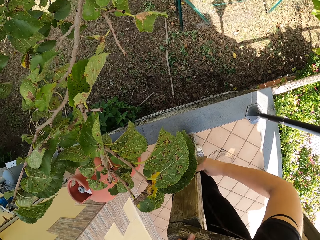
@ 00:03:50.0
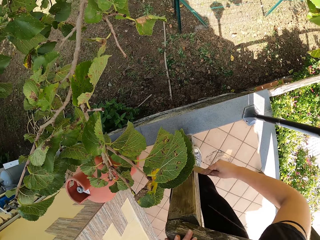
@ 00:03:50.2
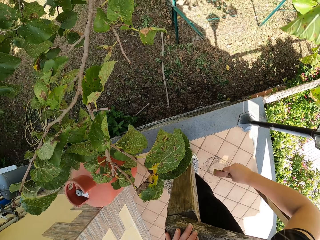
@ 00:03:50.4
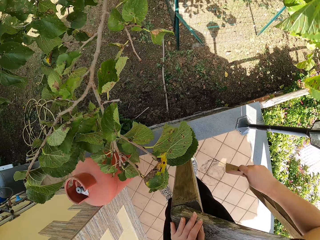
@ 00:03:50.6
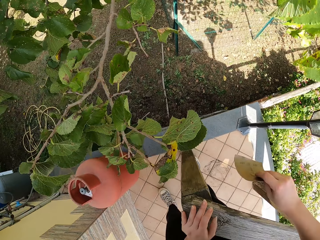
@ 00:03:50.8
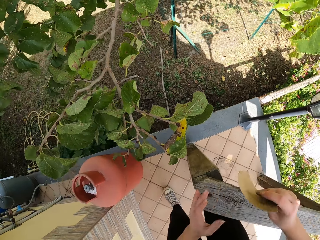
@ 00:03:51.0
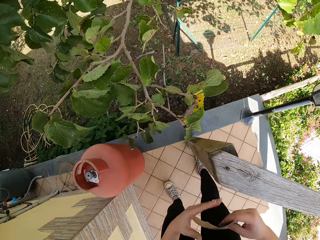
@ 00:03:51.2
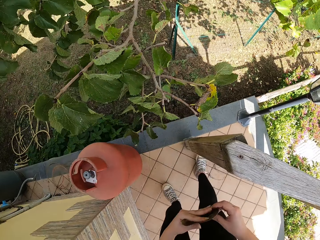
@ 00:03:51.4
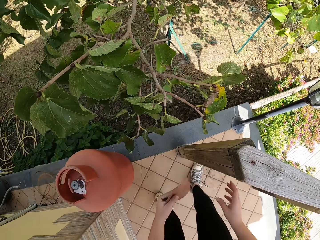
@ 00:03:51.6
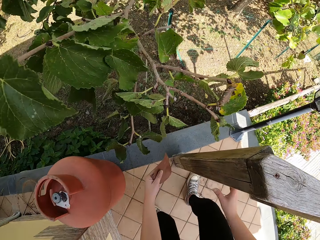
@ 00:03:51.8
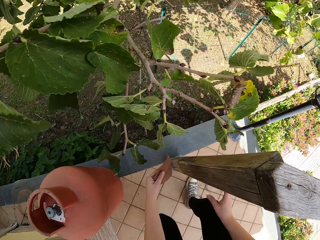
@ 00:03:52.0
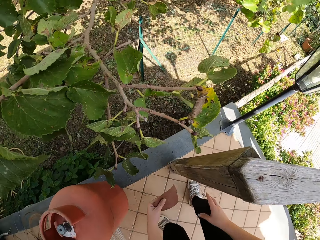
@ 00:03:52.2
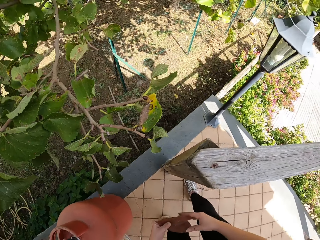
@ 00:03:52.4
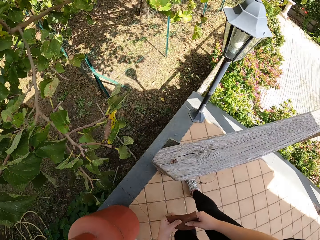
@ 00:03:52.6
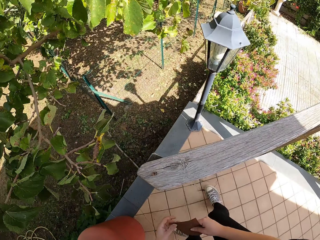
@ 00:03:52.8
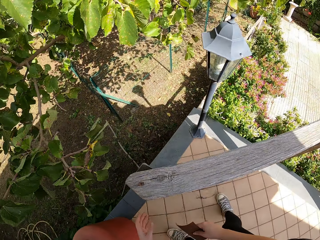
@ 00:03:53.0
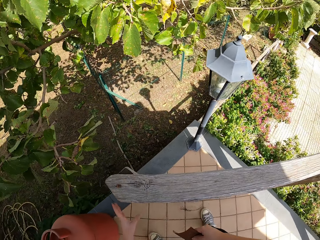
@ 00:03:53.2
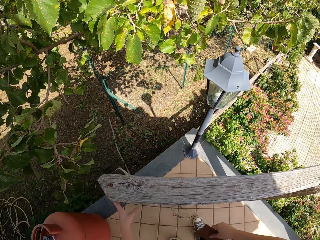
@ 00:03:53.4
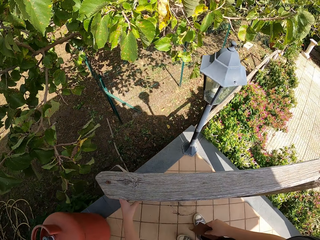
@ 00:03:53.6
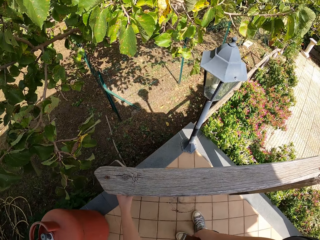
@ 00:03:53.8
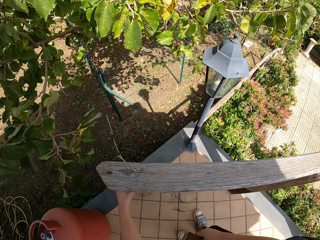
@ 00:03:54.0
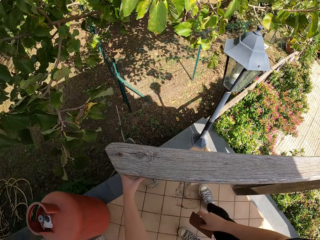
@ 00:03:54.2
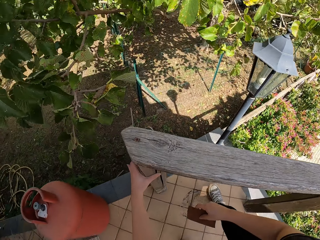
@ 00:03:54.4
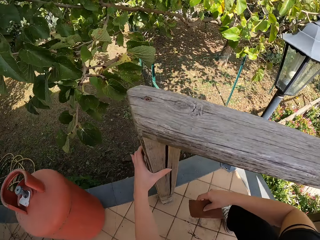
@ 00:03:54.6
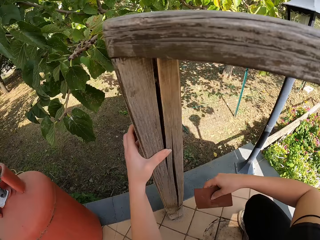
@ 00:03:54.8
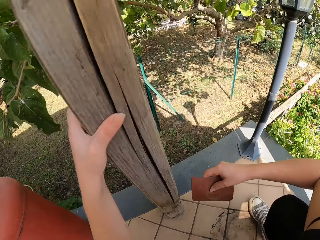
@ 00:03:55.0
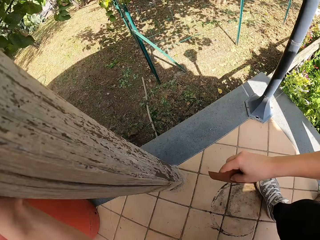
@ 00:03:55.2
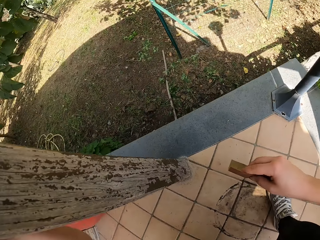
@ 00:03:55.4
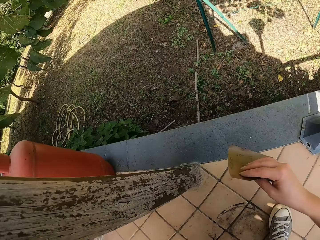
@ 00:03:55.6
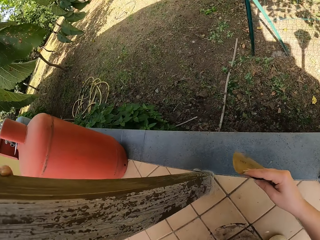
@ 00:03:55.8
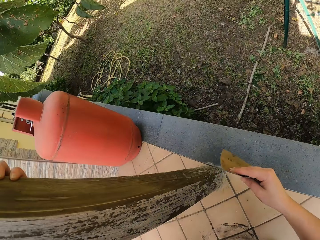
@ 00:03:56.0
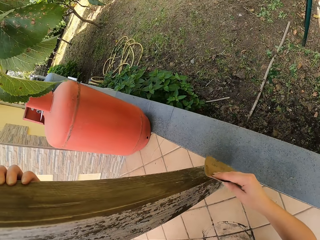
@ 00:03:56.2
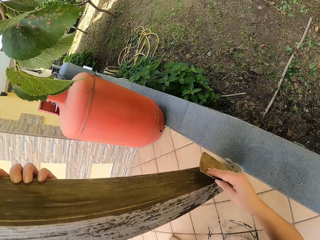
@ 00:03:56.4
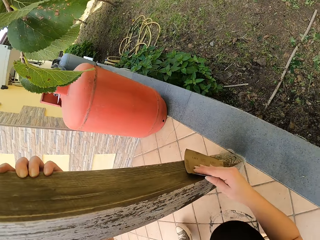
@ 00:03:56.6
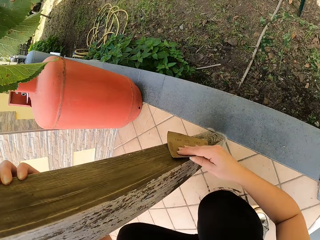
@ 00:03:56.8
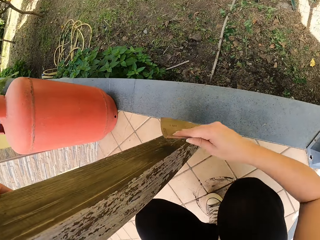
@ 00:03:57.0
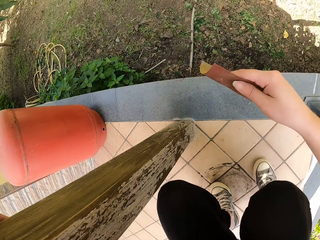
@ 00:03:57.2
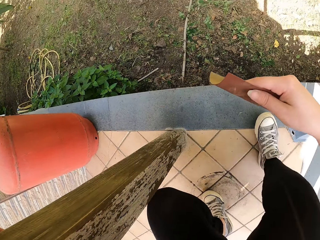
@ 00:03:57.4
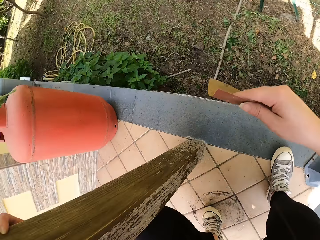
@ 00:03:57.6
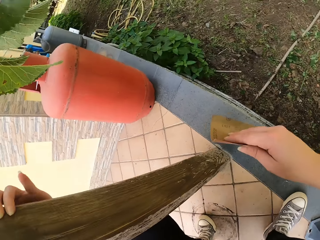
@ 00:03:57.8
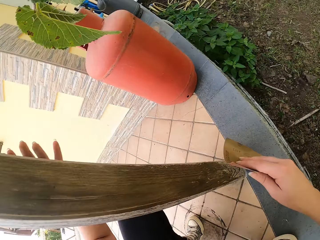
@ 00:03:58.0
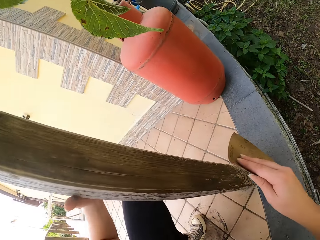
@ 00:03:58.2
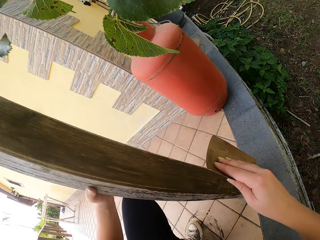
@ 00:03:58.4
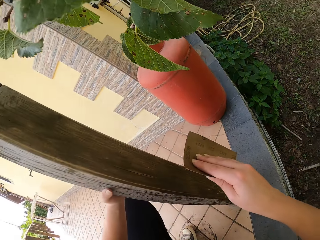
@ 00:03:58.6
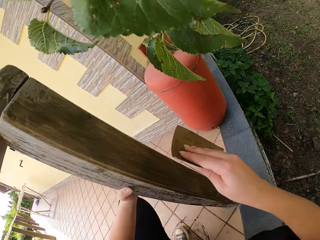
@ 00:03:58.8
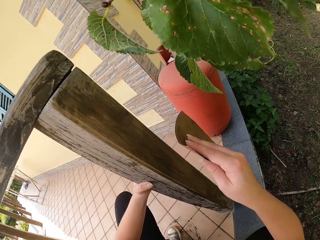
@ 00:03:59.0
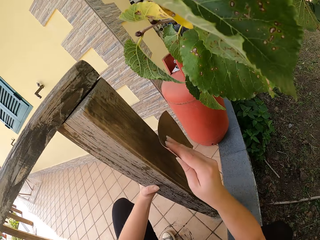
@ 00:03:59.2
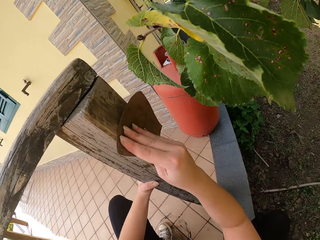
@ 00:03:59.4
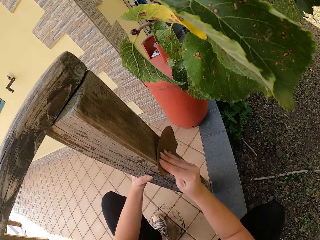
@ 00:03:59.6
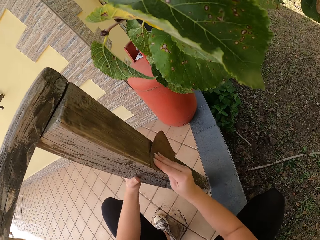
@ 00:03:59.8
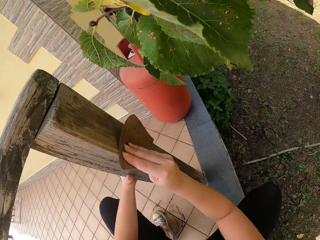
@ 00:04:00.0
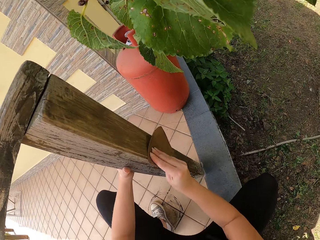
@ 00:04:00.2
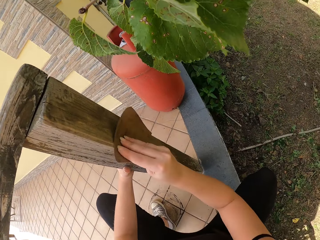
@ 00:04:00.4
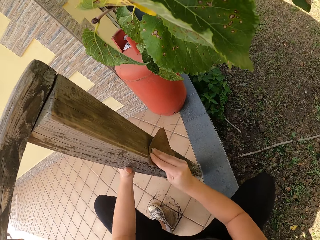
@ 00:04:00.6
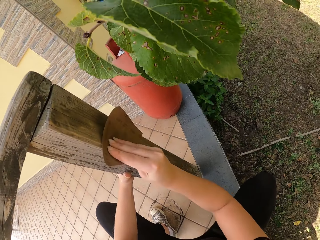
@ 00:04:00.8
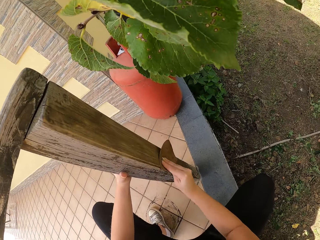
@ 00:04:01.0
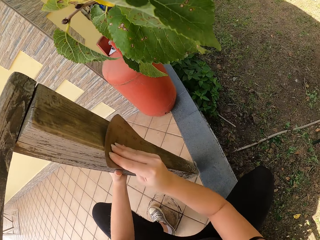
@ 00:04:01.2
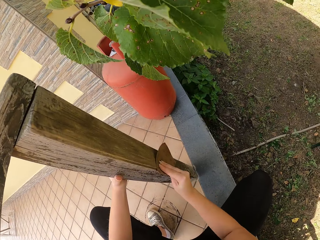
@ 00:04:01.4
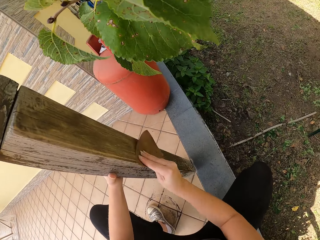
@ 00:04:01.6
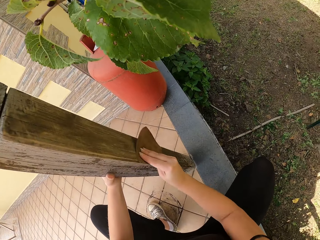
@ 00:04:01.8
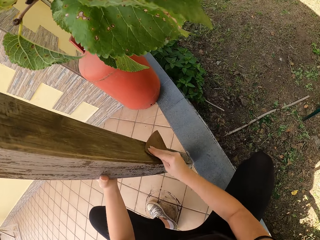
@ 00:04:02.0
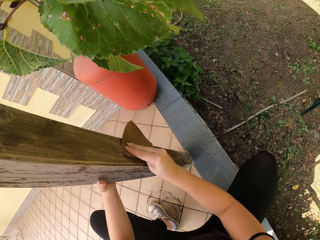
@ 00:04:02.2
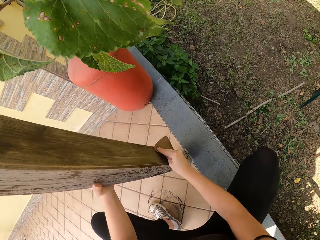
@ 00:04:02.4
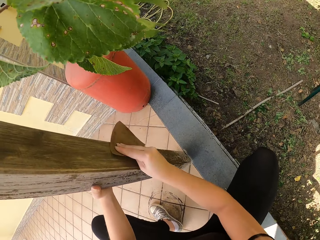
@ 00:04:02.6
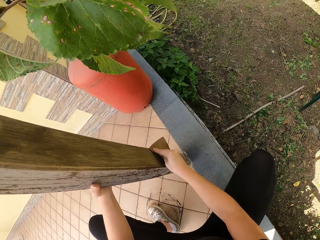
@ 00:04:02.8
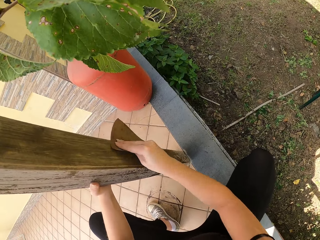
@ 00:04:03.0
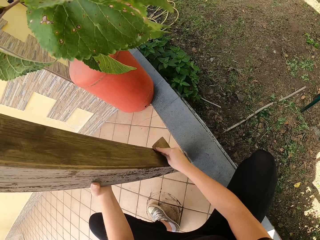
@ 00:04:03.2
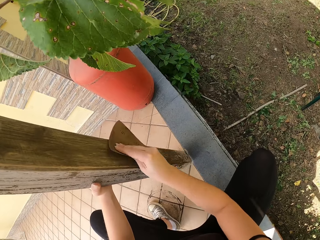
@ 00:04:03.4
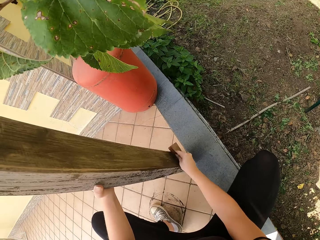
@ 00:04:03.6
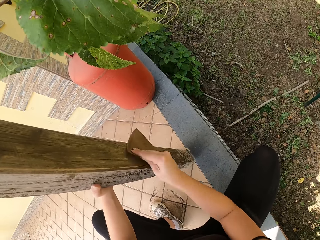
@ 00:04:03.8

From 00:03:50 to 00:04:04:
The camera wearer passes the sandpaper from his right hand to his left hand. He tries sandpapering the wood frame. He passes the sandpaper from his left hand to his right hand. He steps to the right. He touches the wood frame with his left hand. He squats down. He touches the wood frame with the sandpaper. He adjusts his squatting position. He moves a step forward. He continues sandpapering the wood frame.

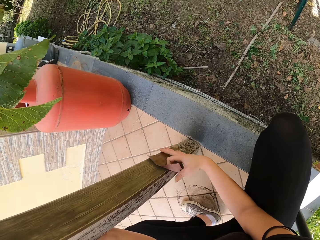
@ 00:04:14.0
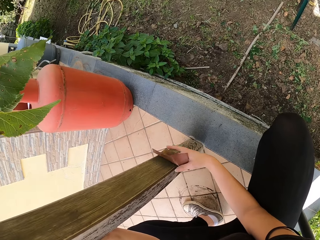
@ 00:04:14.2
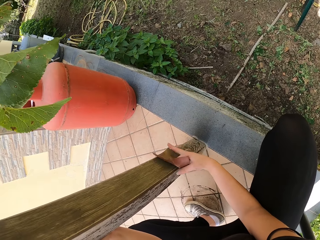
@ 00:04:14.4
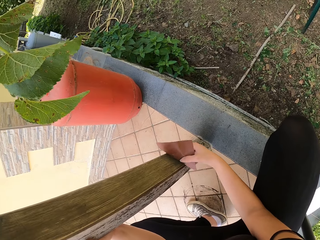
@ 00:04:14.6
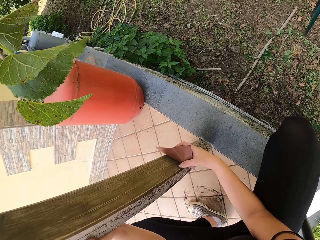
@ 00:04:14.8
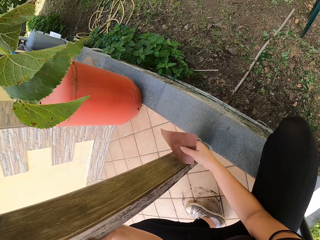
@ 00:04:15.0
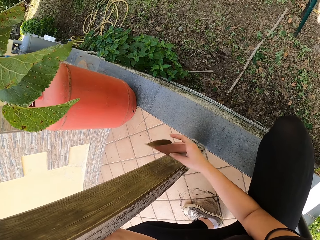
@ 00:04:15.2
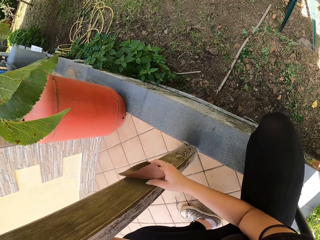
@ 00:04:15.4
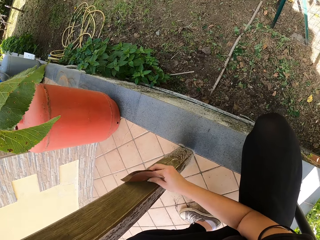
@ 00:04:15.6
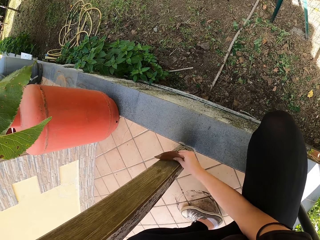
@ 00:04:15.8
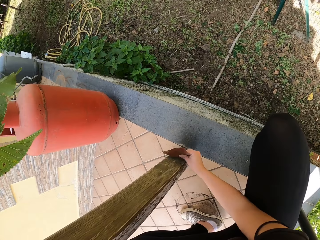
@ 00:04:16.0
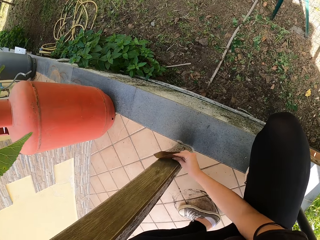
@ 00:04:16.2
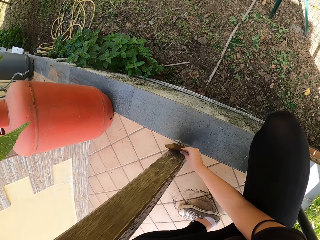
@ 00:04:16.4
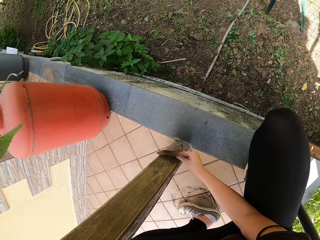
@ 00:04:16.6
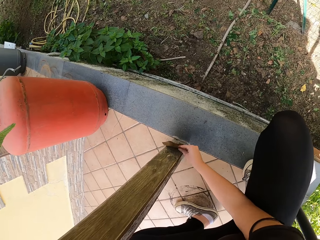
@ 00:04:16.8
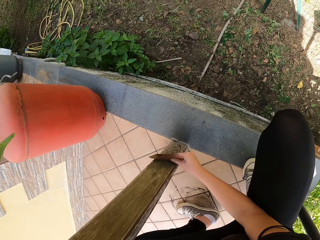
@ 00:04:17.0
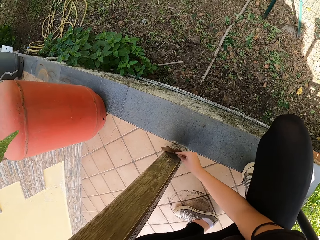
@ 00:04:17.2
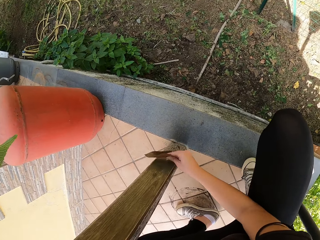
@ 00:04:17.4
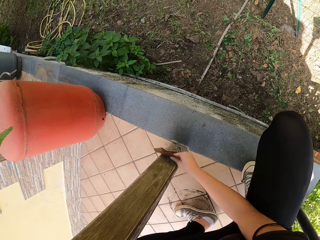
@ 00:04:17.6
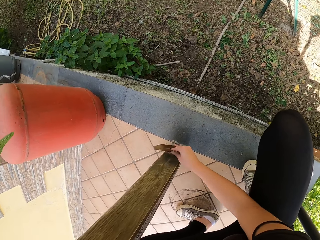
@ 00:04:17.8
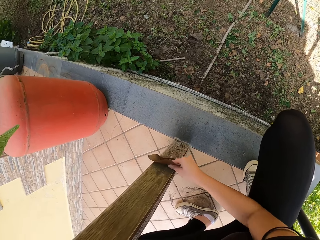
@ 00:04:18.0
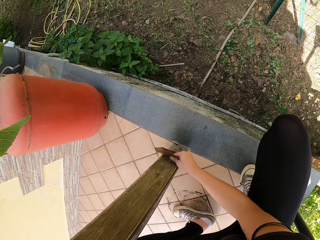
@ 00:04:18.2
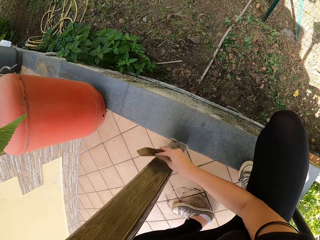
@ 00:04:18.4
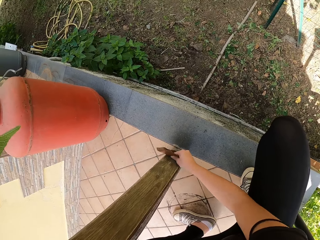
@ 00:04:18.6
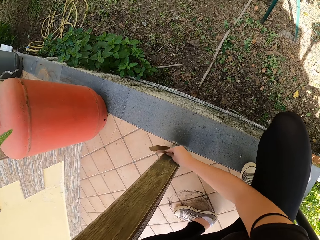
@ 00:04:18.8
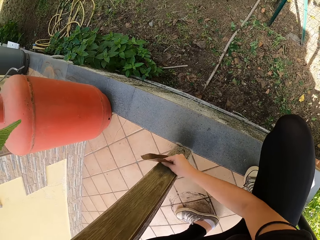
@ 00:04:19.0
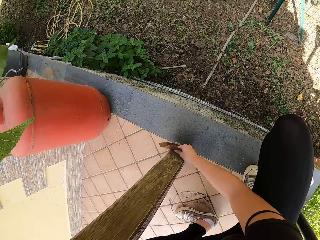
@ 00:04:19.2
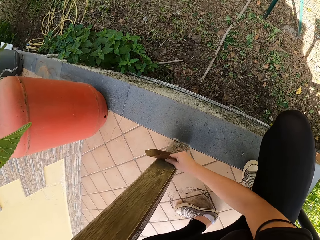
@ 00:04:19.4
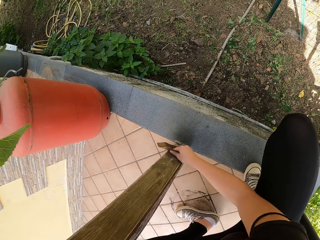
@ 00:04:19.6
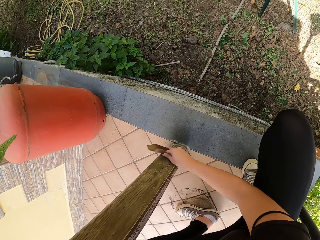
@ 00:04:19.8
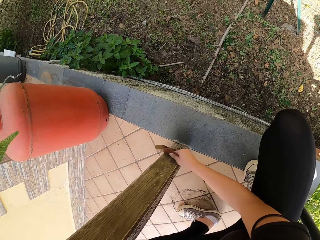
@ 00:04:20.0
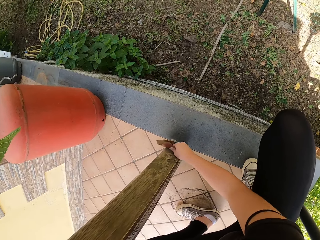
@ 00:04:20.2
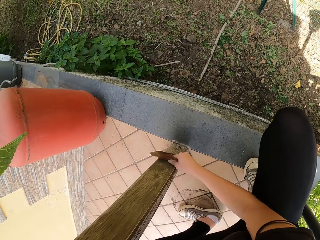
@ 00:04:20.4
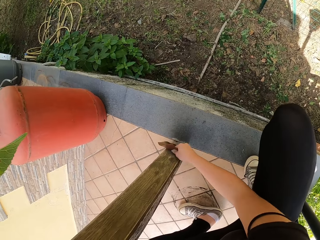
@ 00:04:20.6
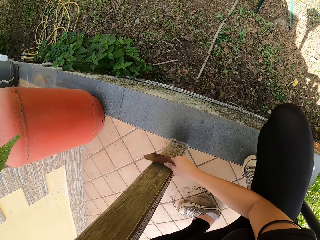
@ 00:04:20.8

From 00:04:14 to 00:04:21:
The camera wearer adjusts the sandpaper. He continues sandpapering the wood frame.
